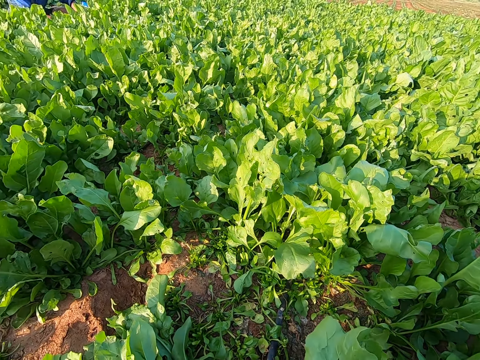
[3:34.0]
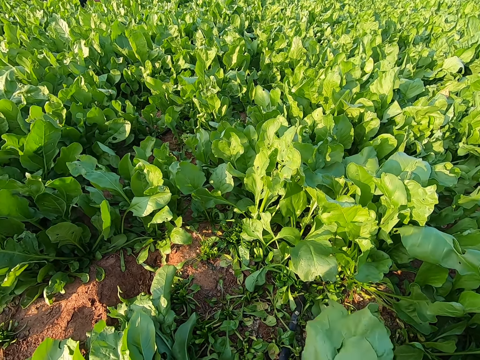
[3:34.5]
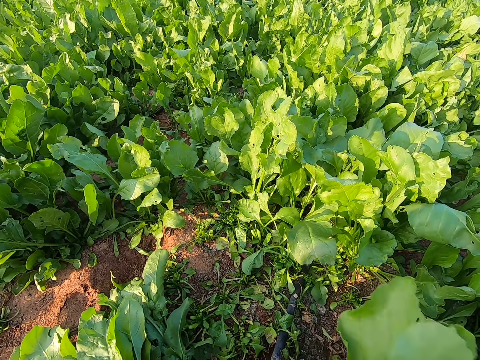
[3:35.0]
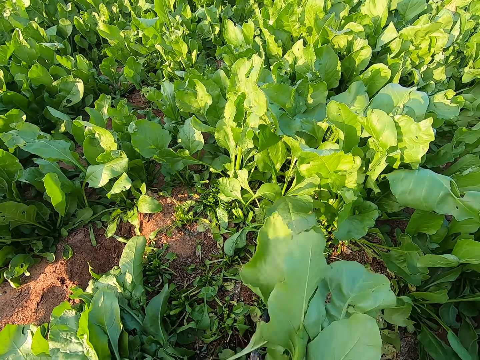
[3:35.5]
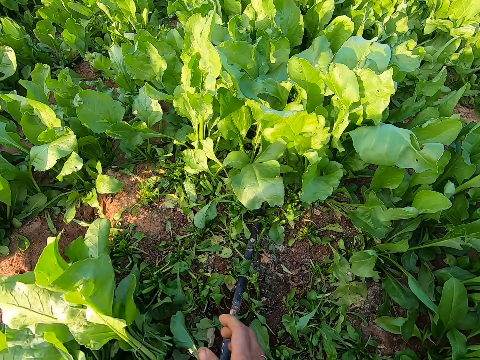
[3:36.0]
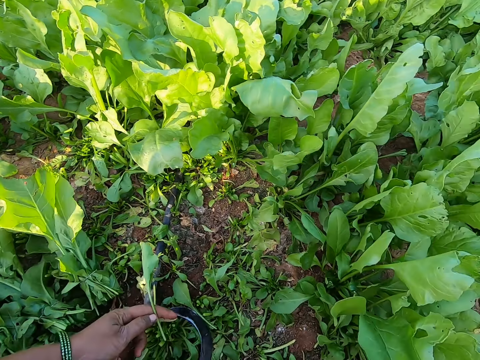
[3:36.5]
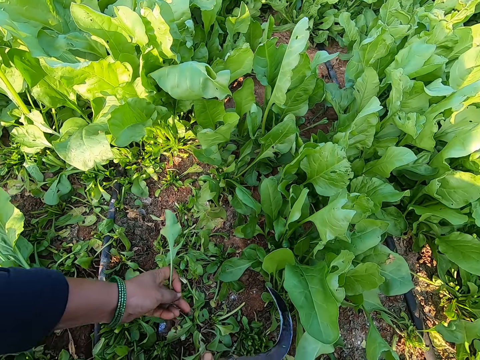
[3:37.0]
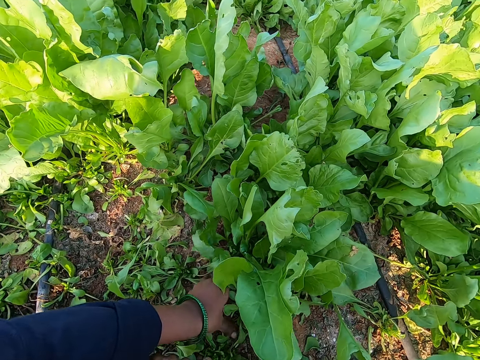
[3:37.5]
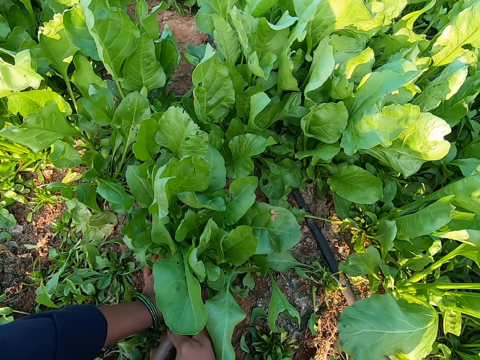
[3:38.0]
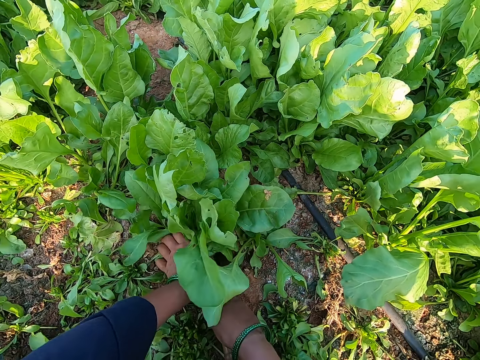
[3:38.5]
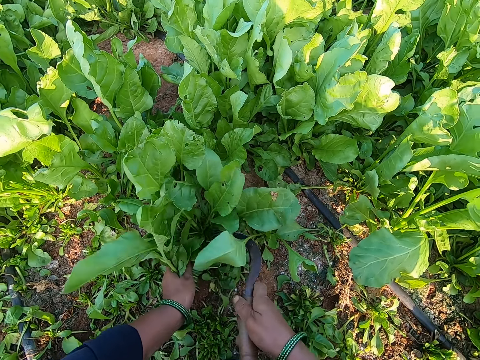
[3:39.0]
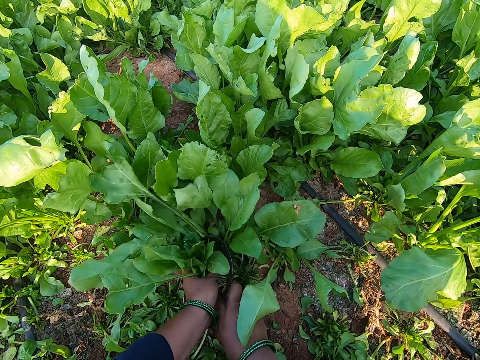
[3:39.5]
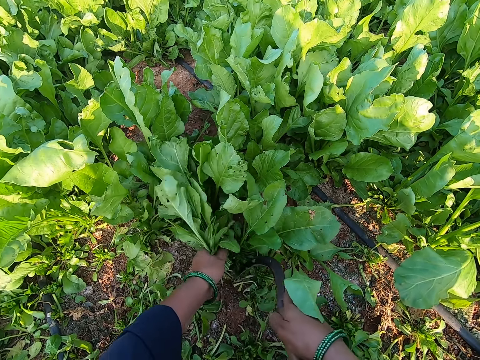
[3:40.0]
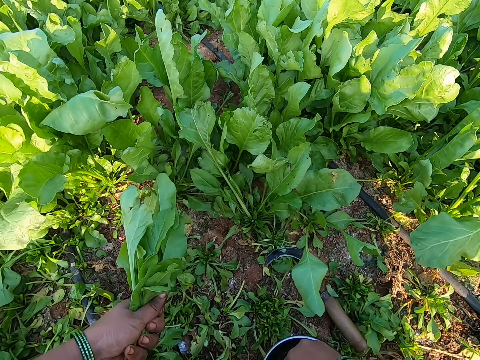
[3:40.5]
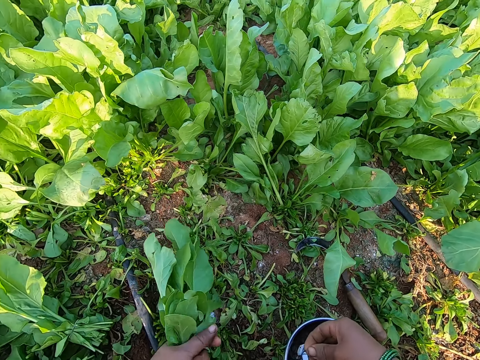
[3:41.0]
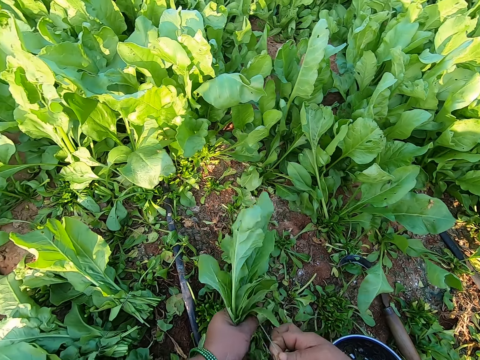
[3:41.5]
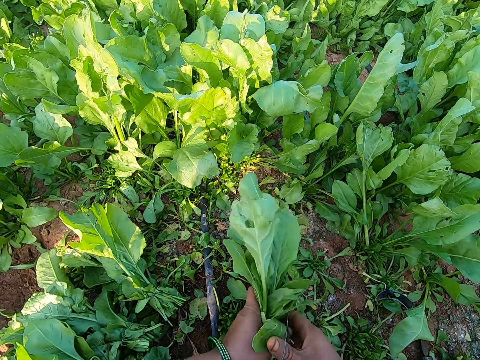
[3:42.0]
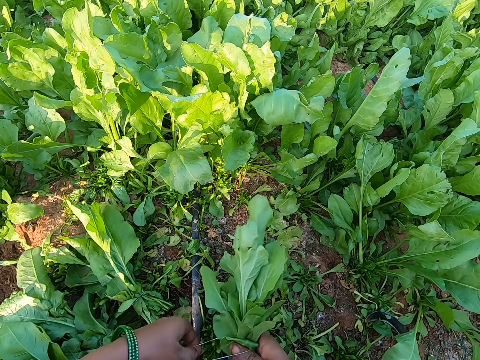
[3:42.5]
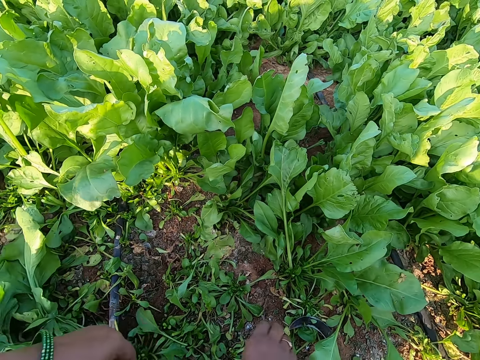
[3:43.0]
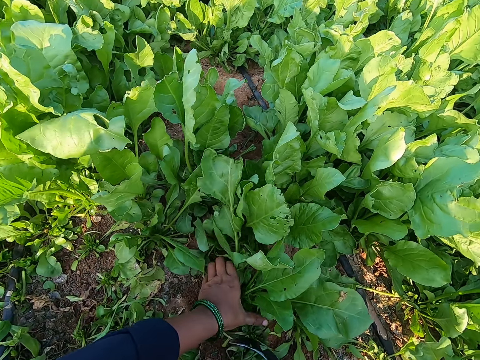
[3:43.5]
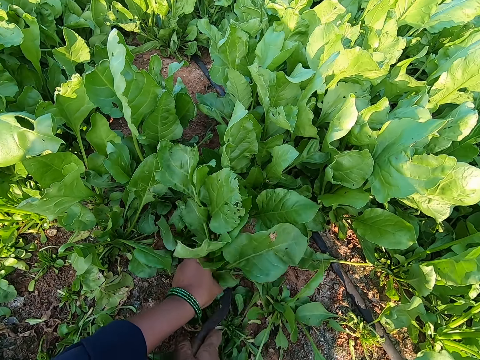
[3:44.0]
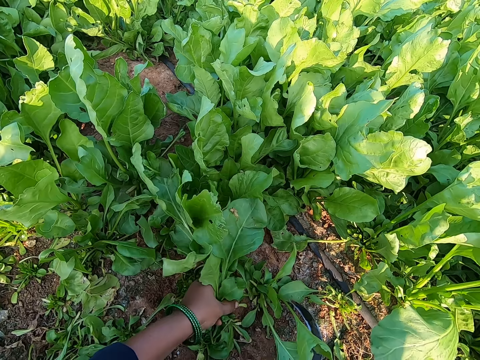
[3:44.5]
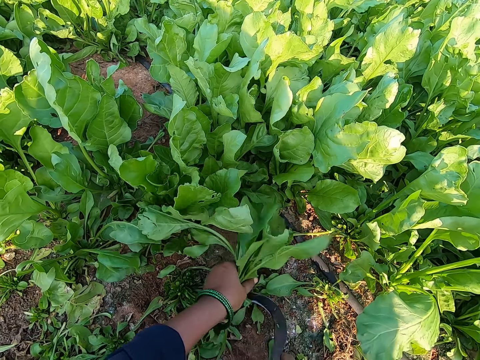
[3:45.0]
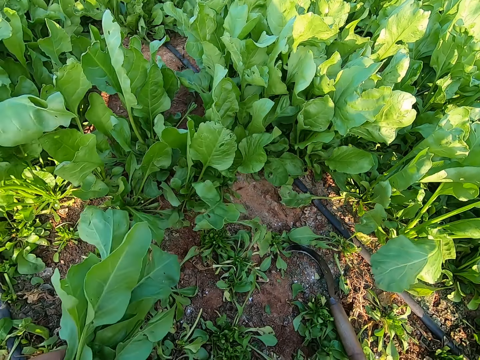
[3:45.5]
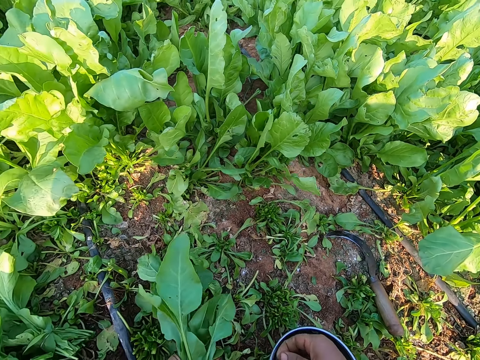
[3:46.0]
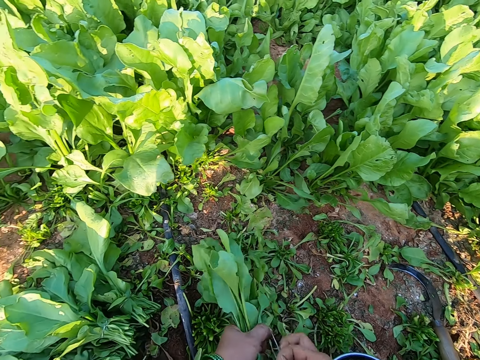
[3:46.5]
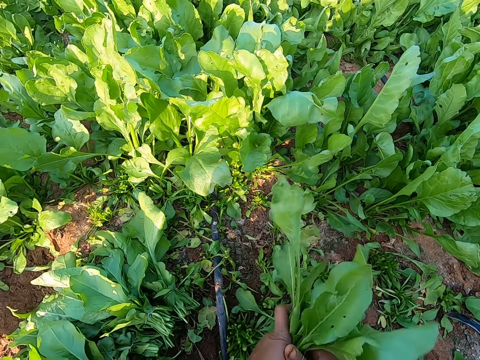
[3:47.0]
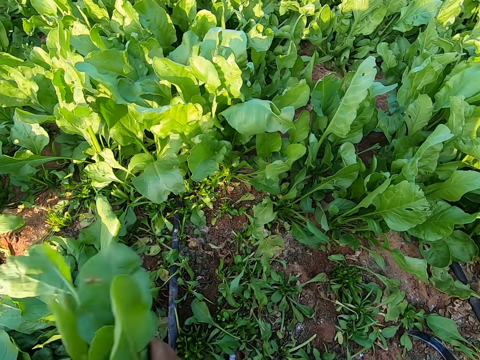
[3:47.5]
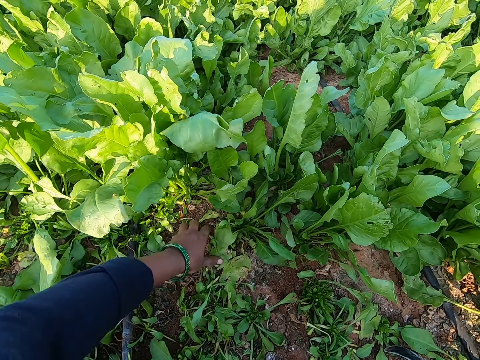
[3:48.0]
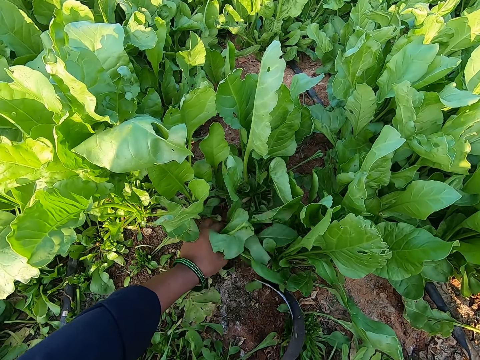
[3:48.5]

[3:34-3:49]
The camera wearer ties the vegetables with a rubber band. The man, another man and the lady converse to the camera wearer. The camera wearer drops the vegetables aside on the ground with her left hand. She picks the hand sickle or garden sickle from the ground with her right hand. She plucks some vegetables from the ground with her left hand and the hand sickle in her right hand. She cuts the vegetables with the garden sickle. She drops the hand sickle on the ground with her right hand. She picks the rubber band from the bowl with her right hand. She ties the vegetables with the rubber band. She rolls the band around the vegetables with both hands. She converses with the man, the other man and the lady. She drops the vegetables aside on the ground with her left hand. She picks the hand sickle from the ground with her right hand. She plucks some vegetables from the ground with her left hand and the hand sickle in her right hand. She cuts the vegetables with the garden sickle. She drops the hand sickle on the ground with her right hand. She picks the band from the bowl with her right hand. She rolls the band around the vegetables with both hands. She ties the vegetables with the rubber band. She drops the vegetables aside on the ground with her hands. She picks the hand sickle from the ground with her right hand.

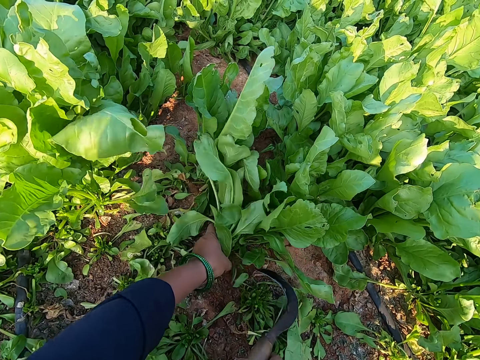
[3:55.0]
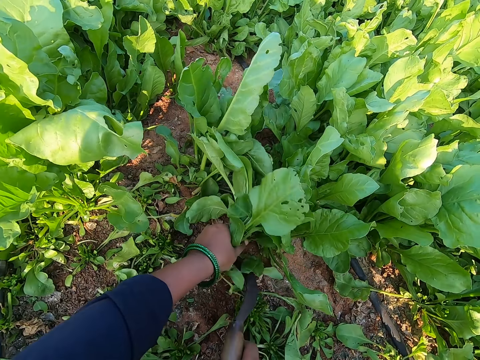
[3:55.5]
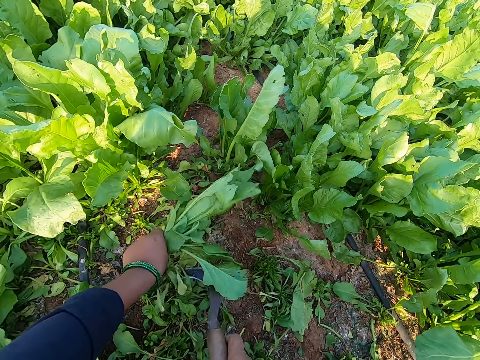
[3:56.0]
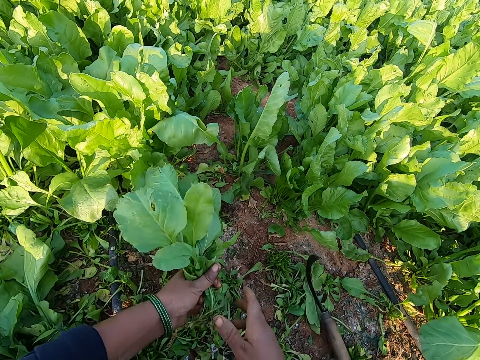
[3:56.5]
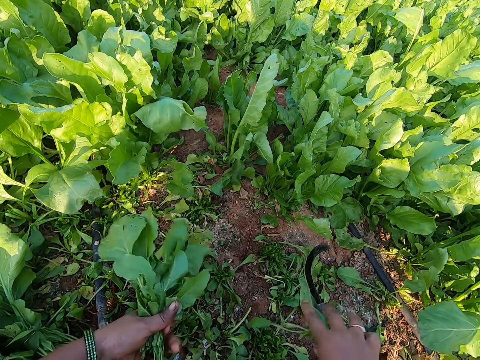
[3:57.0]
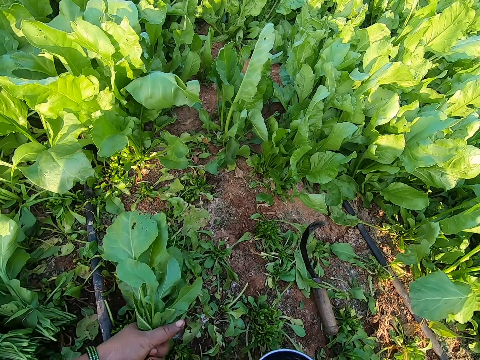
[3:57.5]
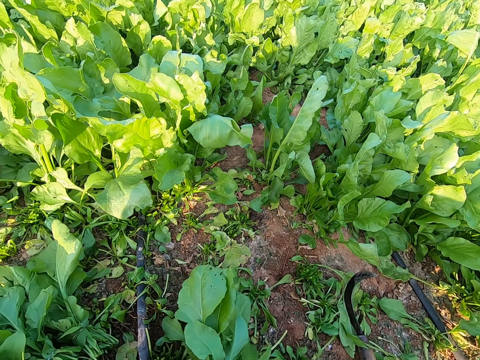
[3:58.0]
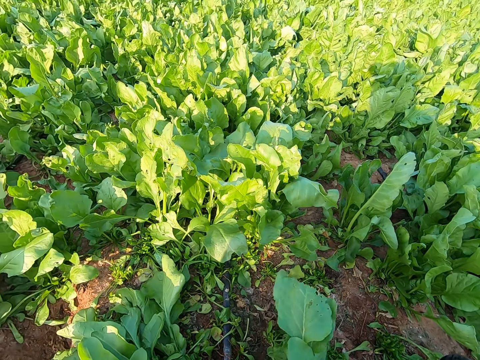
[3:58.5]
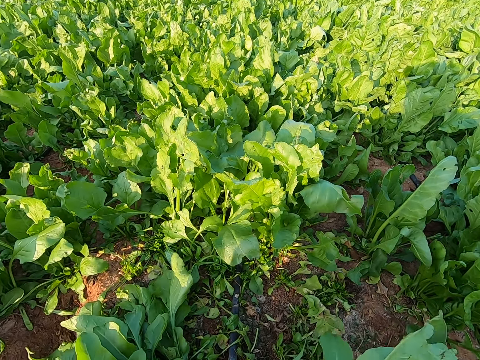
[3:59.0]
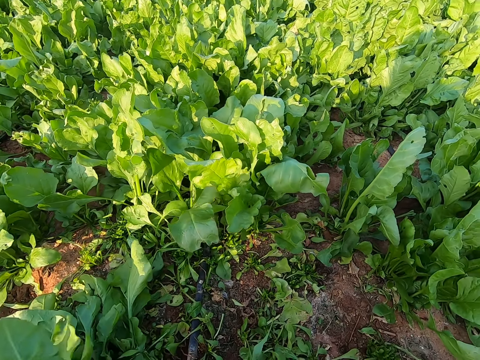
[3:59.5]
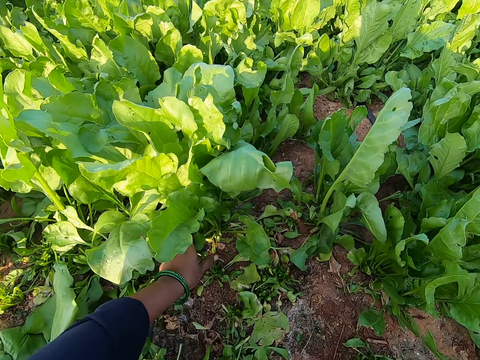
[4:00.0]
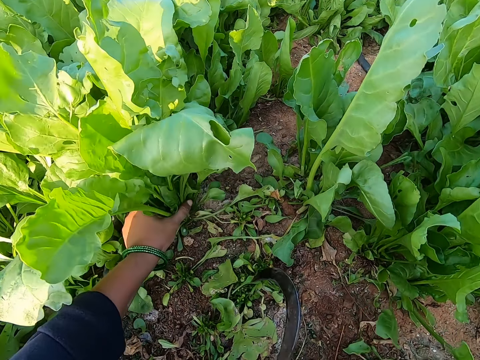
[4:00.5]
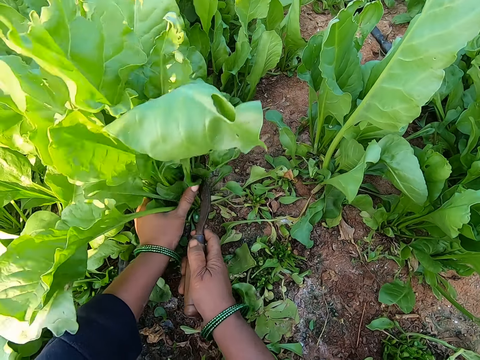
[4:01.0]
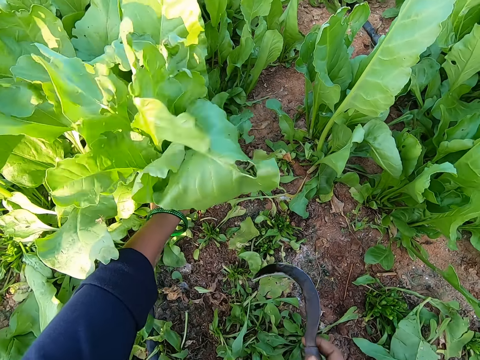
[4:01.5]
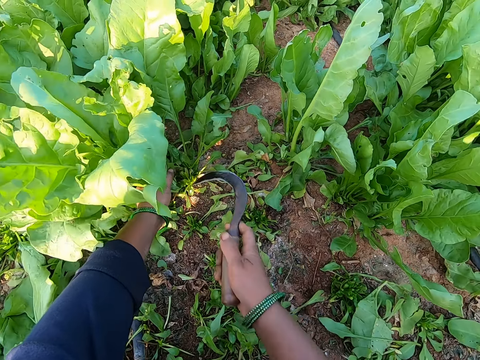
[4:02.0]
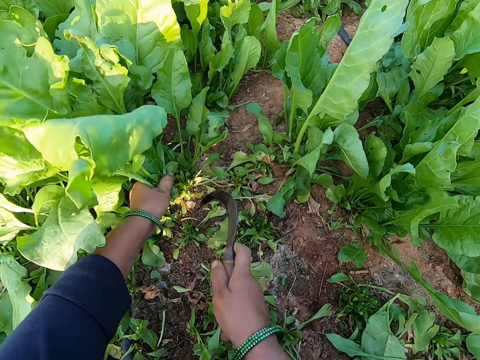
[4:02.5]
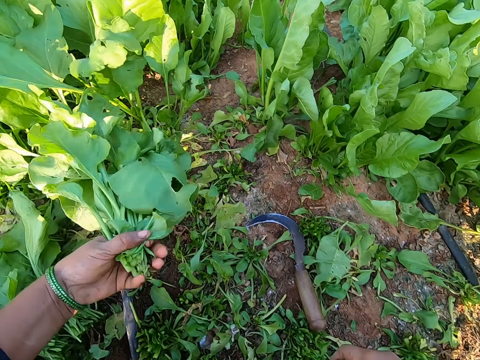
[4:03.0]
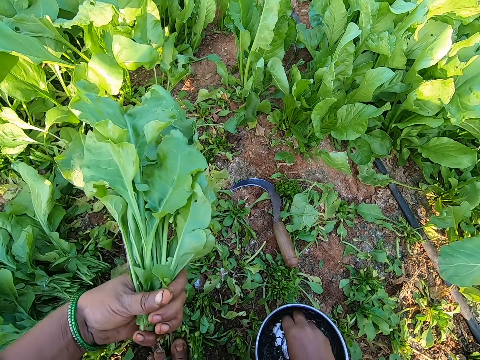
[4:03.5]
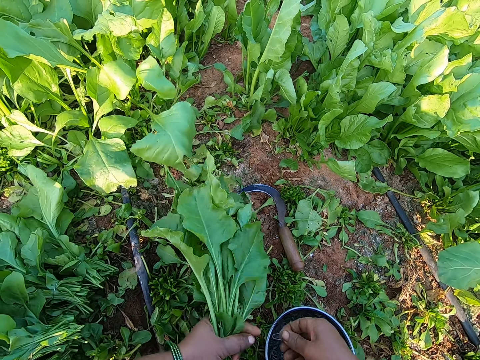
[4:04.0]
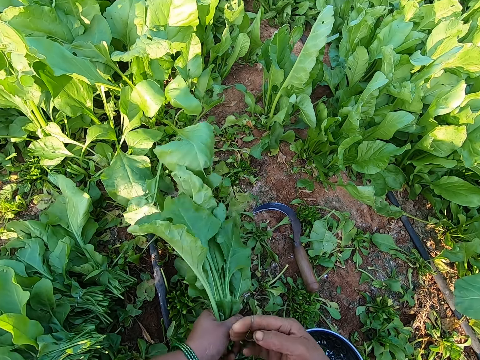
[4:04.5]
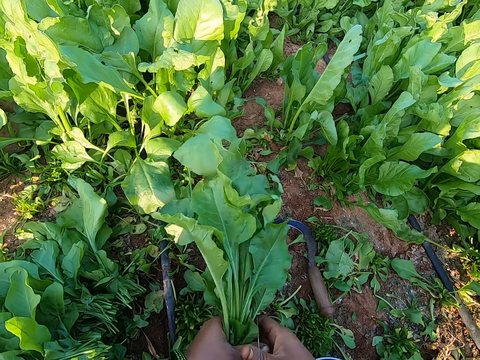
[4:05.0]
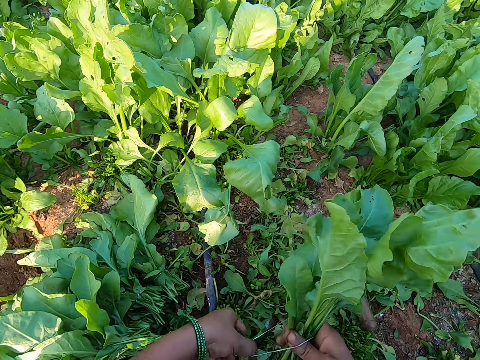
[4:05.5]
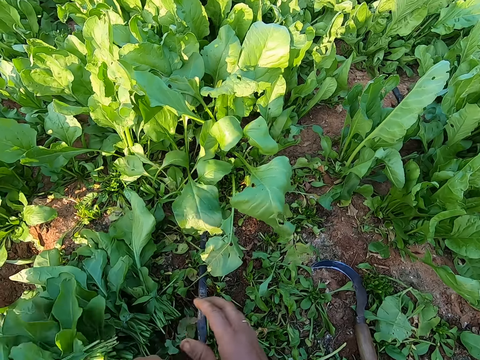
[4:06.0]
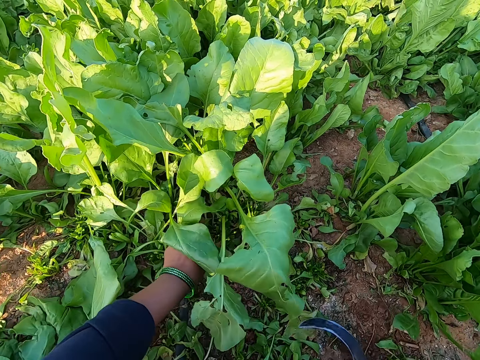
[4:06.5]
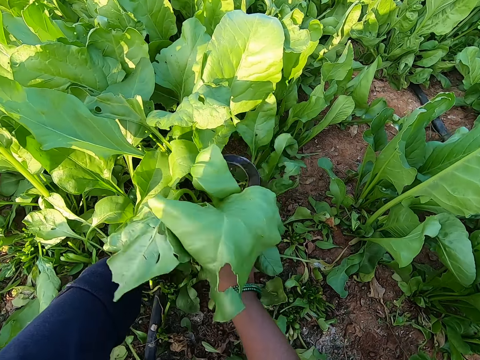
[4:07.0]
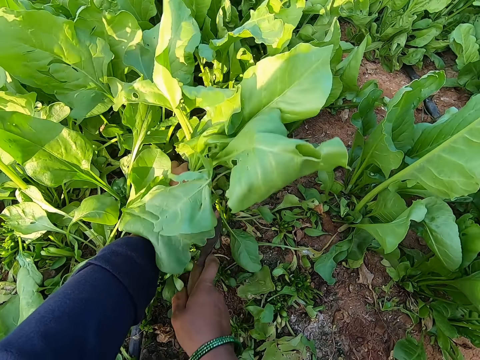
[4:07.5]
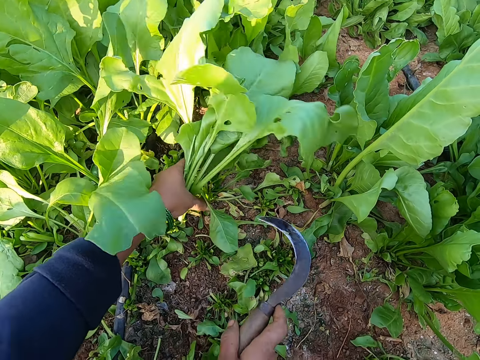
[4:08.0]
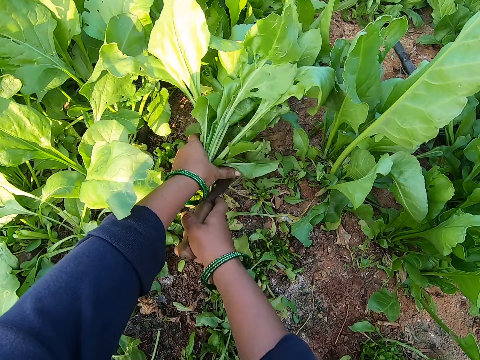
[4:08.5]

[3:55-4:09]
The camera wearer picks the hand sickle or garden sickle from the ground with her right hand. She plucks some vegetables from the ground with her left hand and the hand sickle in her right hand. She cuts the vegetables with the garden sickle. She drops the hand sickle on the ground with her right hand. She pulls leaves from the vegetables in her left hand with her right hand. She cuts the roots of the vegetables with her hand. She drops the leaves on the ground with her right hand. She ties the vegetables with a rubber band and drops the vegetables aside on the ground. She plucks some vegetables from the ground with her left hand and the hand sickle in her right hand. She cuts the vegetables with the garden sickle. She drops the hand sickle on the ground with her right hand. She picks the rubber band from the bowl with her right hand. She rolls the band around the vegetables with both hands. She ties the vegetables with the rubber band. She drops the vegetables aside on the ground with her right hand. She picks the hand sickle from the ground with her right hand. She plucks some vegetables from the ground with her left hand and the hand sickle in her right hand. She cuts the vegetables with the garden sickle.
